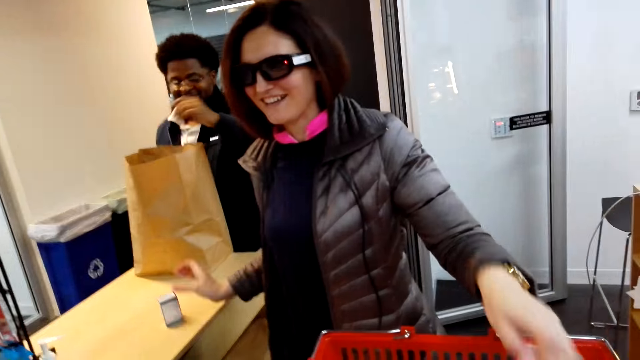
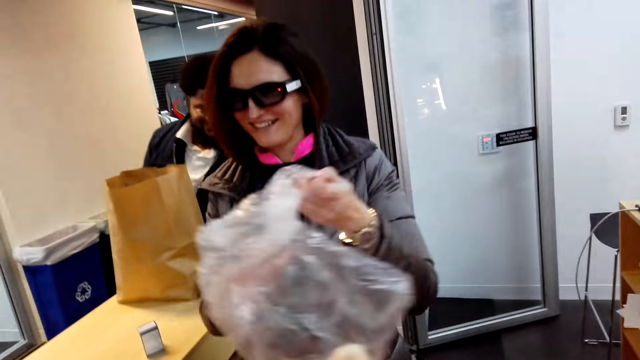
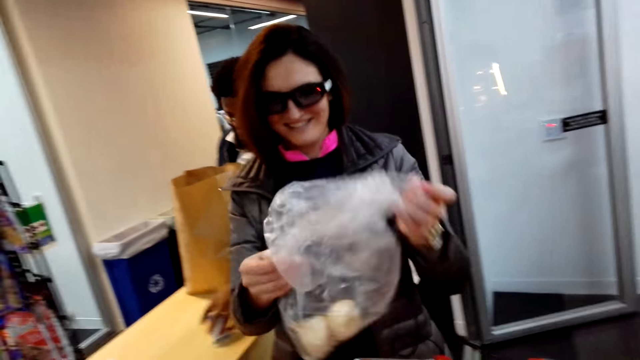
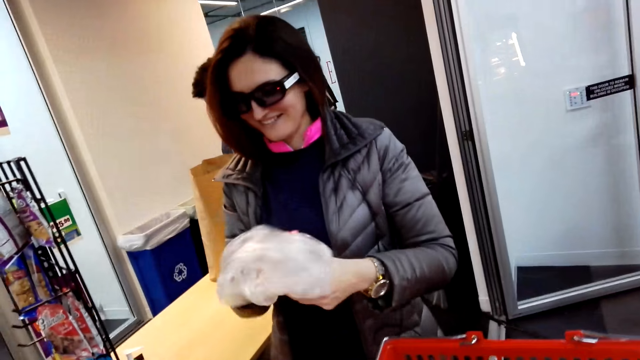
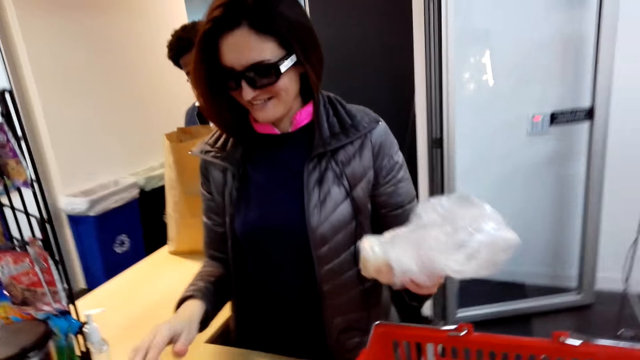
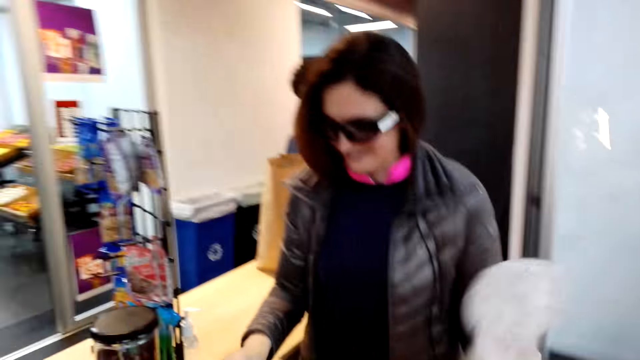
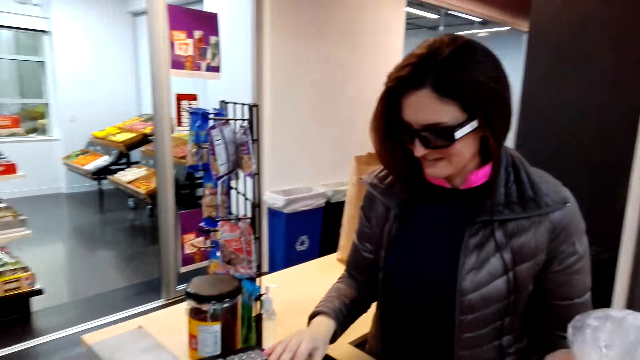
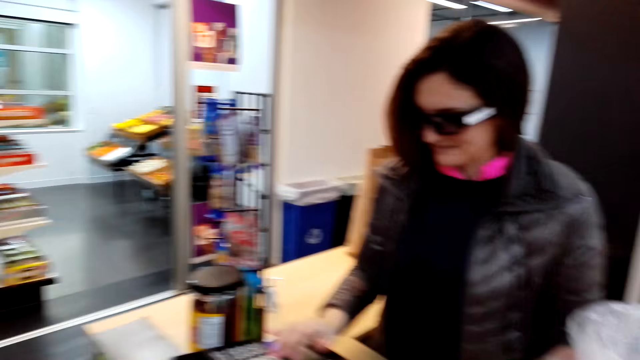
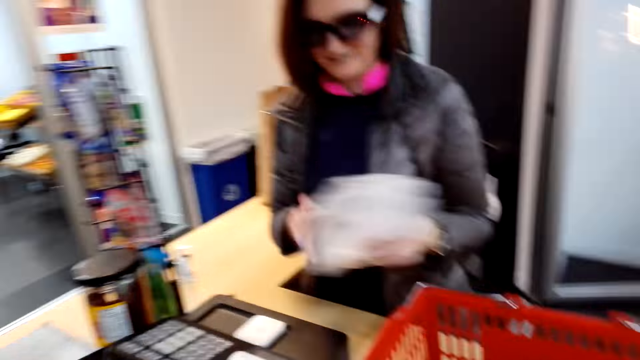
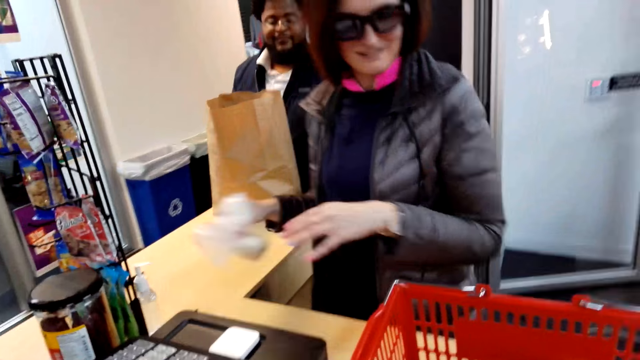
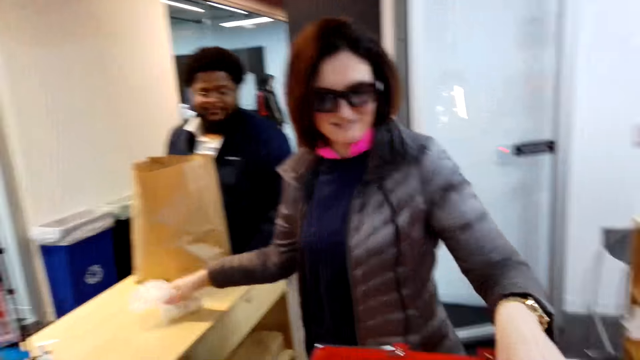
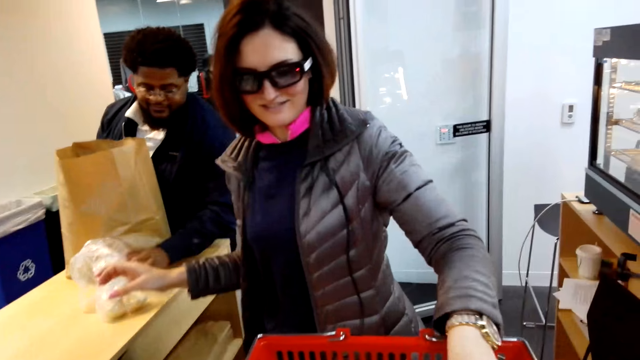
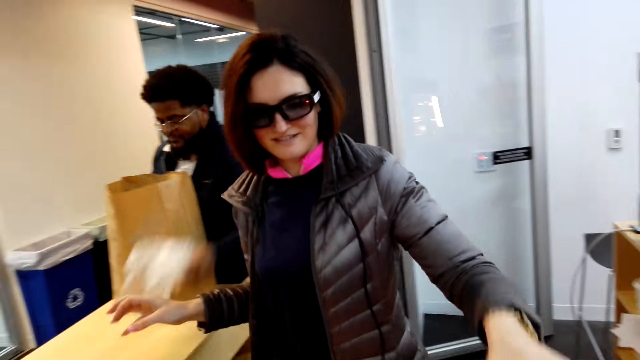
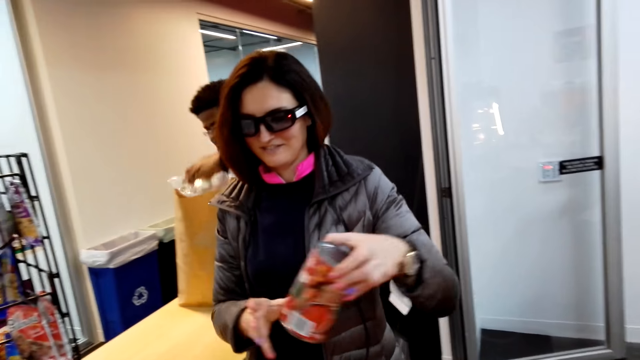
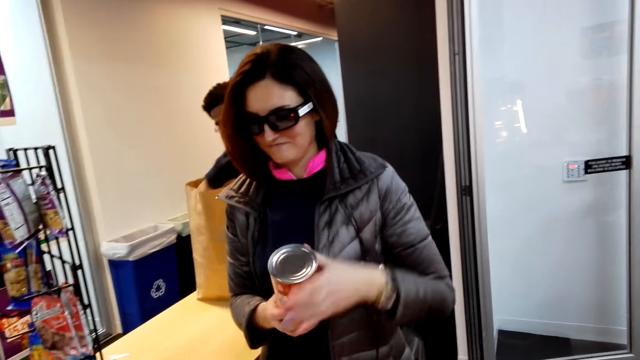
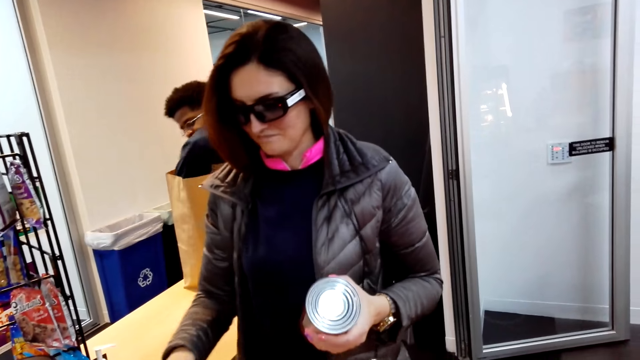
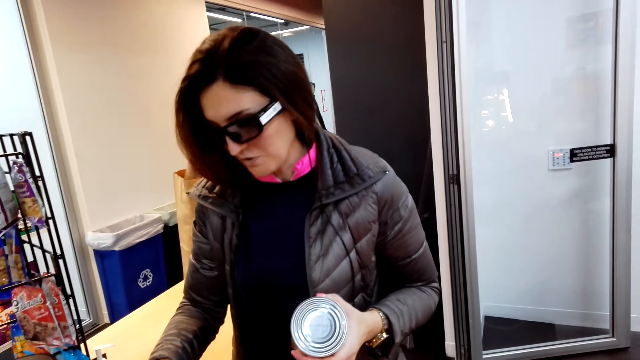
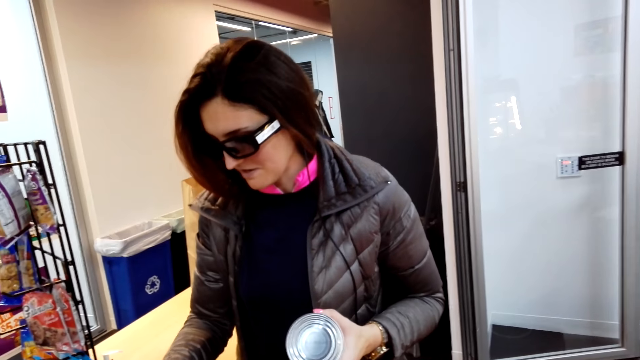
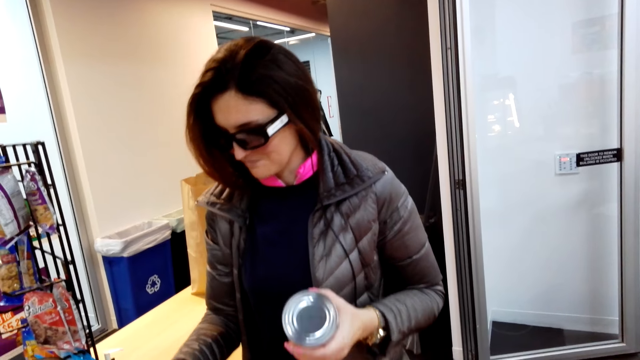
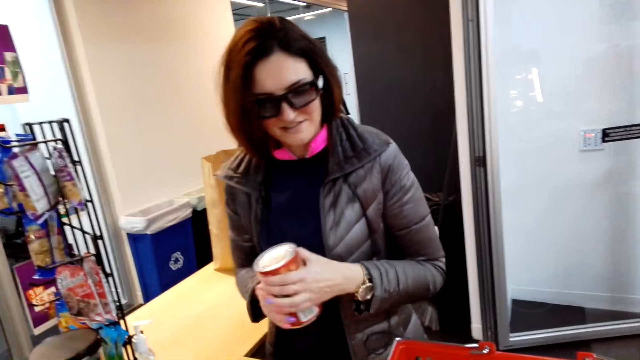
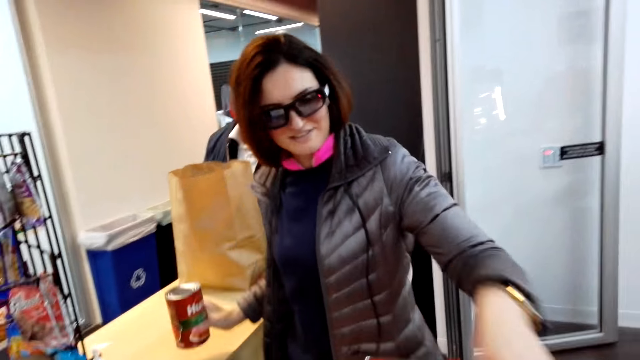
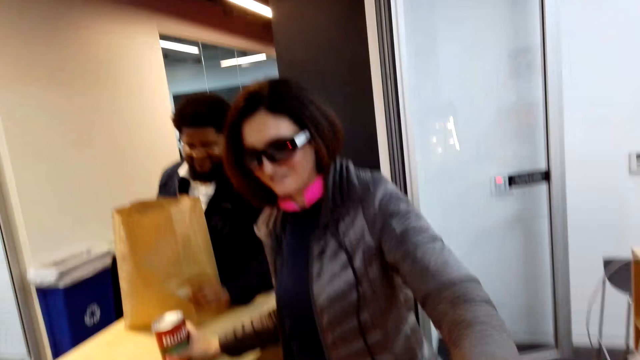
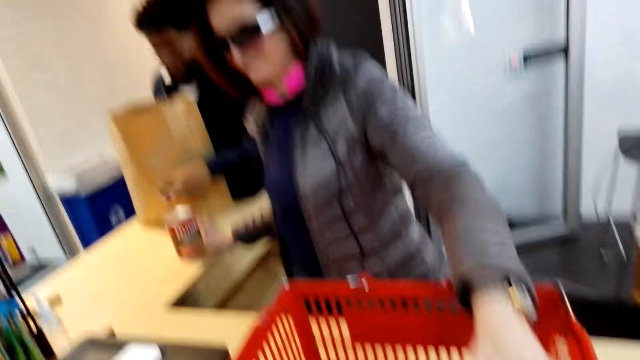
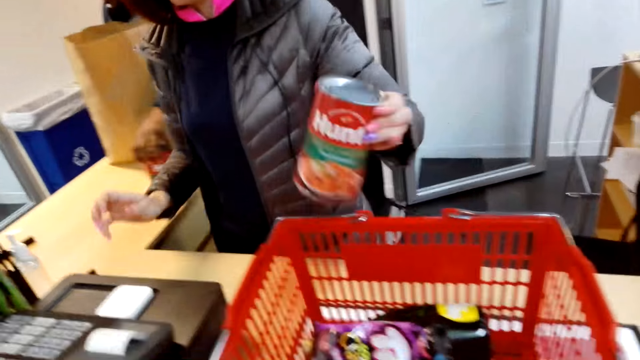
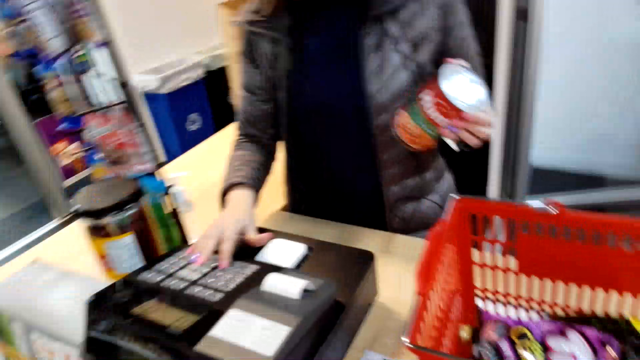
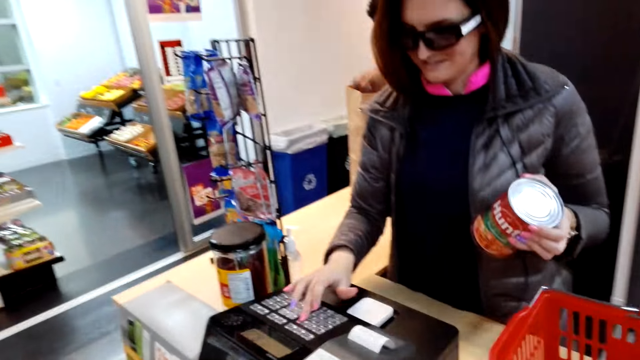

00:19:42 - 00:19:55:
A woman picks up something. The woman operates the cashier machine. The woman places something on the table. The camera wearer converses with the woman. The woman picks up something. A man places something in the shopping bag. The woman operates the cashier machine. The camera wearer converses with the woman. The woman operates the cashier machine. The woman places something on the table. The woman picks up something. The man picks up something. The woman operates the cashier machine.

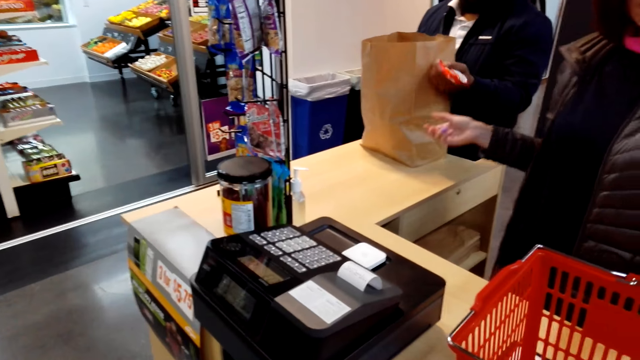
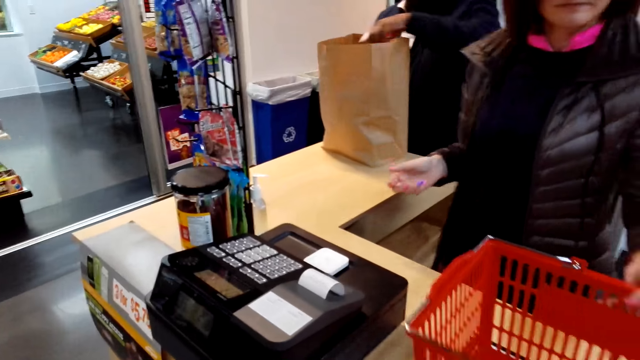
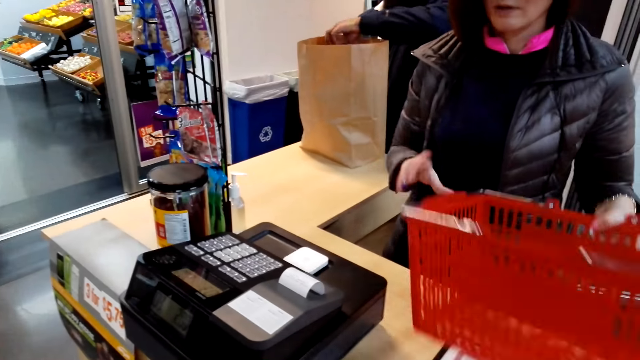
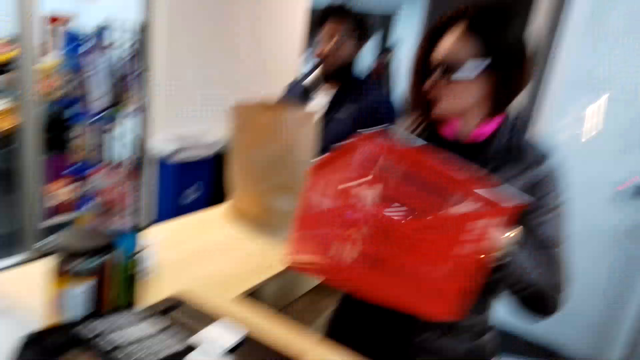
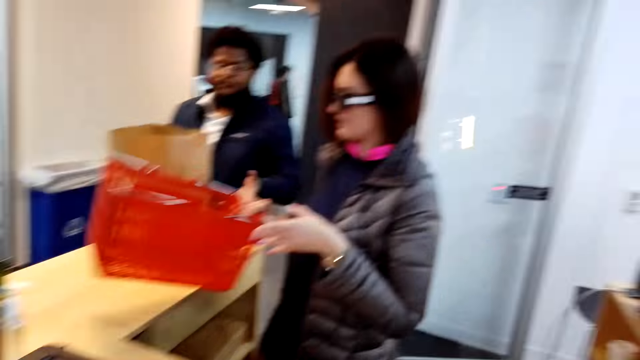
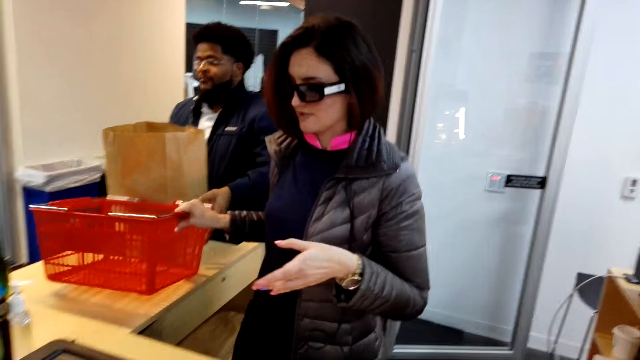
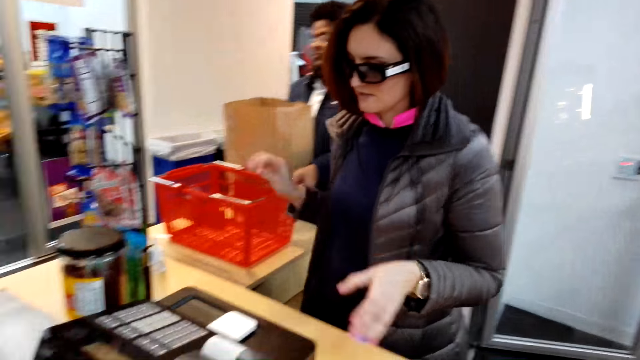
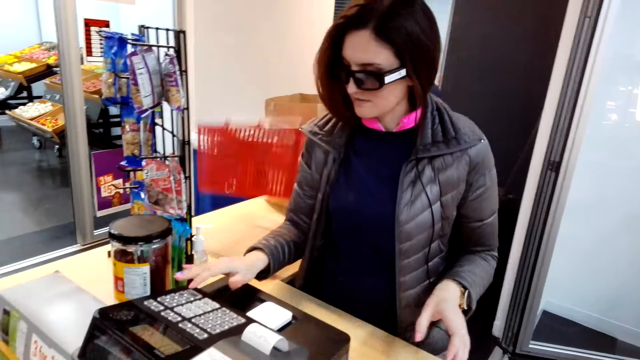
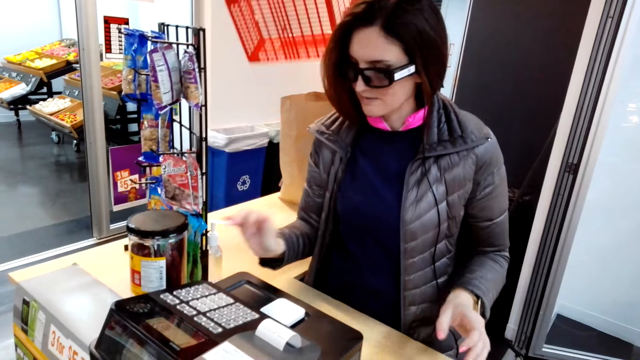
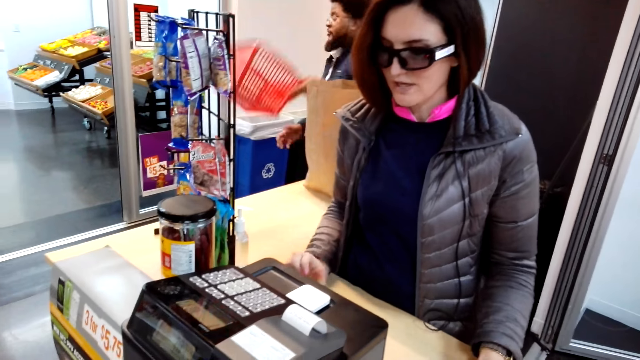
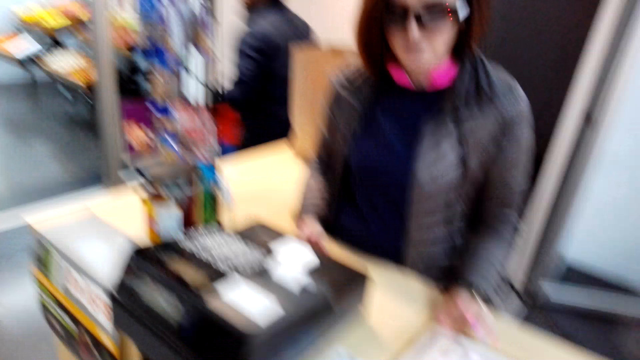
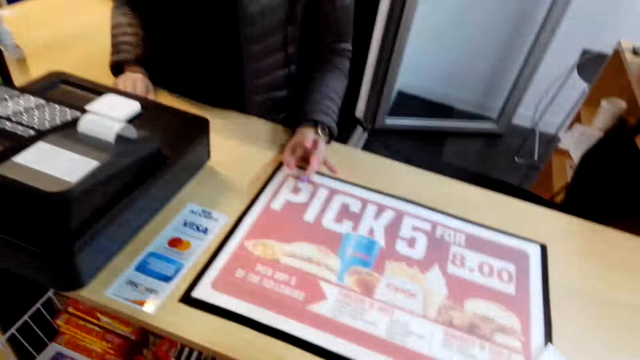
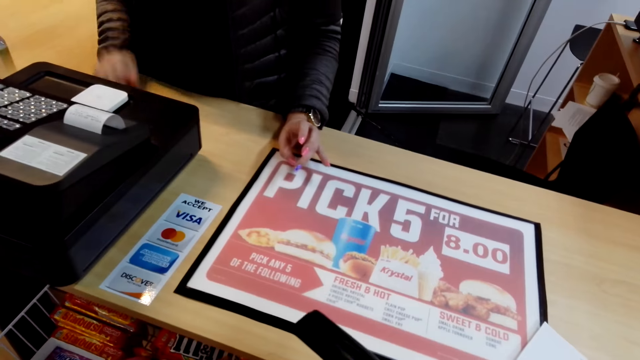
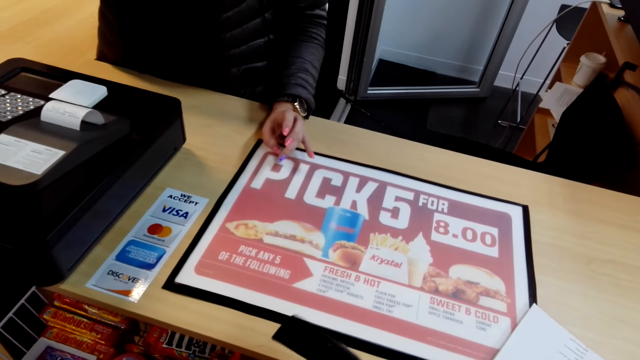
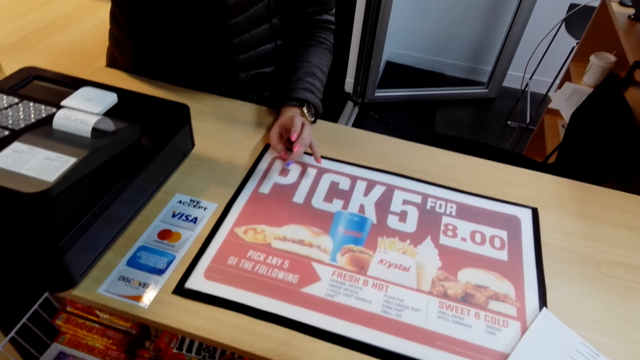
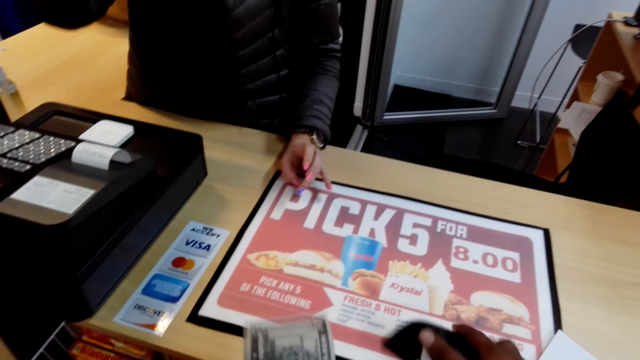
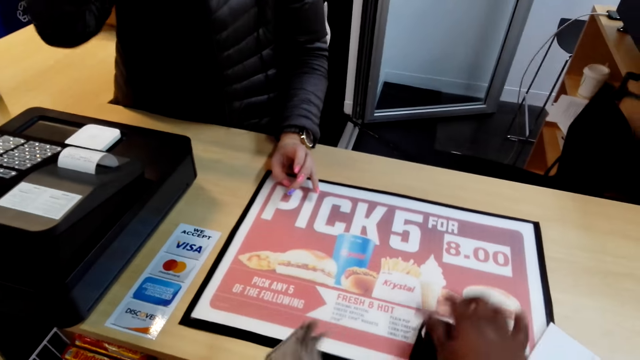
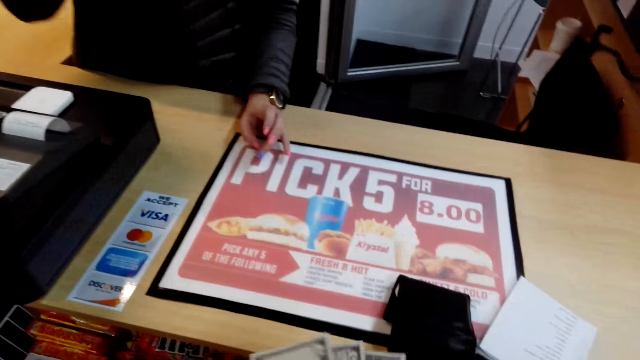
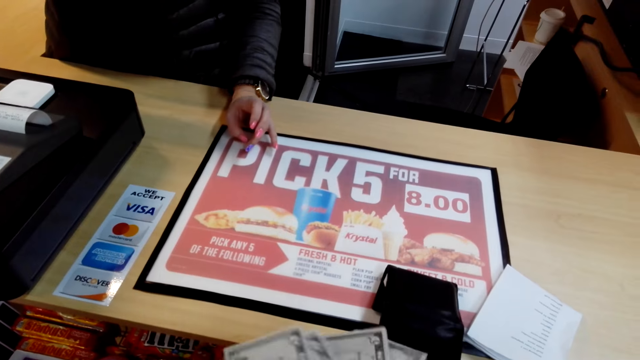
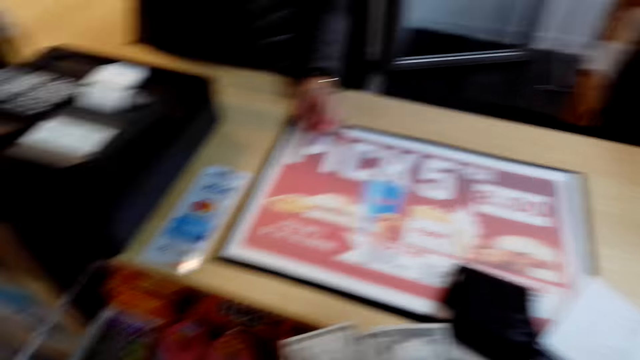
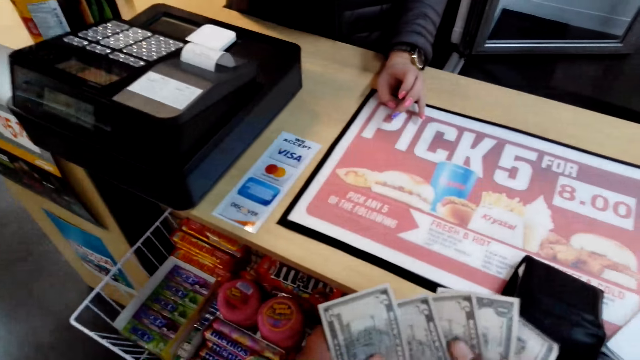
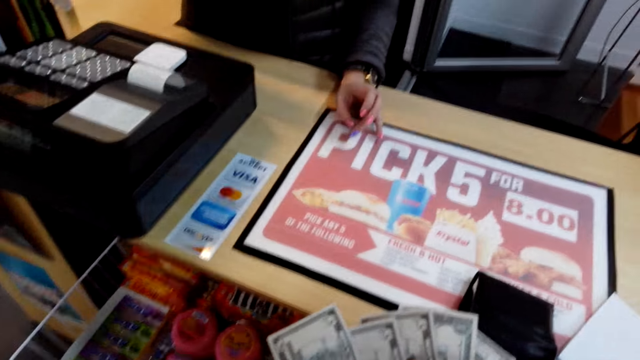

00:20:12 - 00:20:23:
A man picks up something. The man places something in the shopping bag. The camera wearer converses with a woman. The woman picks up a shopping bucket. The woman drops the shopping bucket on the table. The man picks up the shopping bucket. The woman operates the cashier machine. The man walks around the shop. The camera wearer converses with the woman. They remove money from the wallet, drop the wallet on the counter, and count the money.
